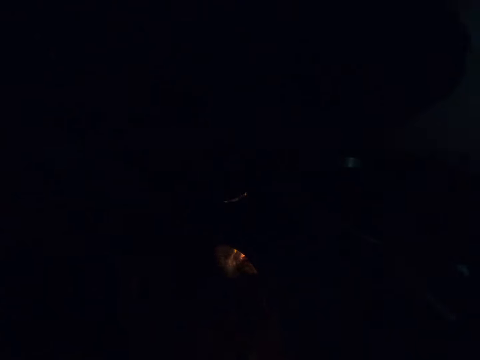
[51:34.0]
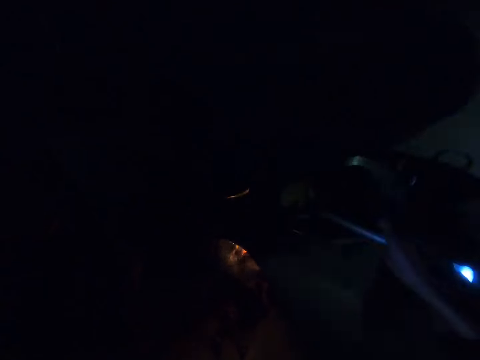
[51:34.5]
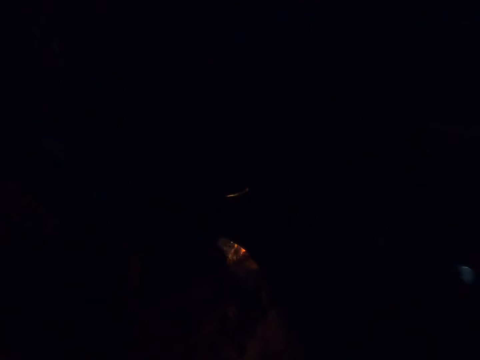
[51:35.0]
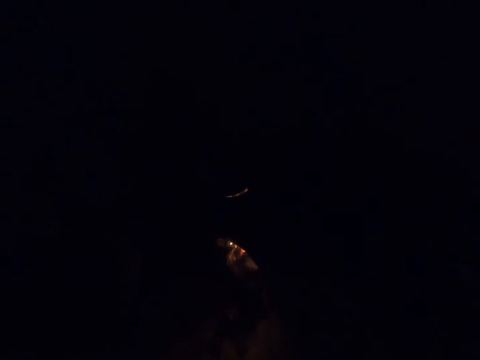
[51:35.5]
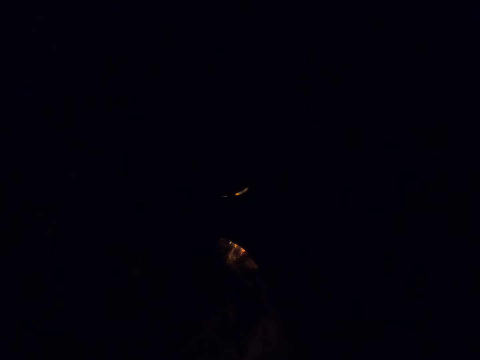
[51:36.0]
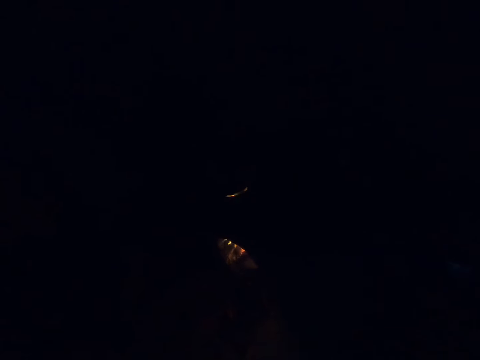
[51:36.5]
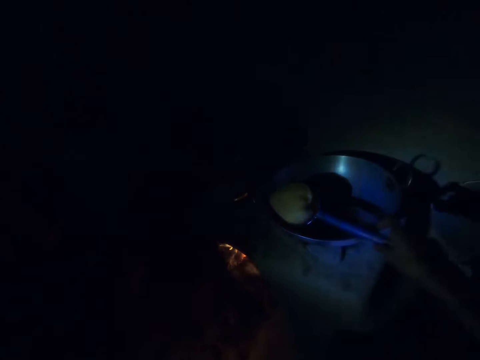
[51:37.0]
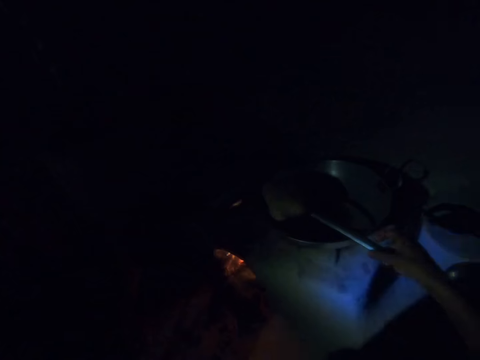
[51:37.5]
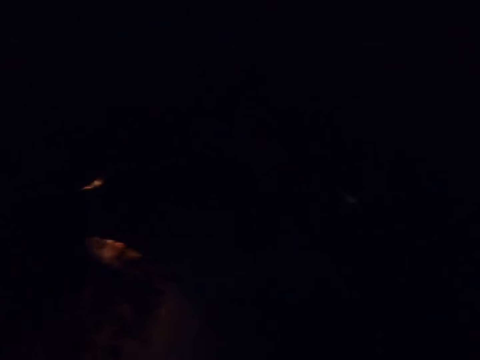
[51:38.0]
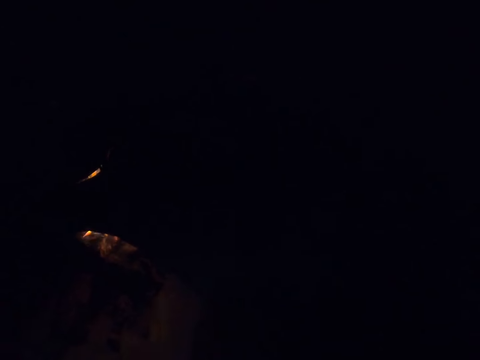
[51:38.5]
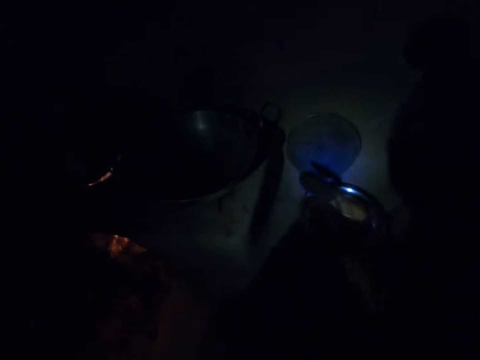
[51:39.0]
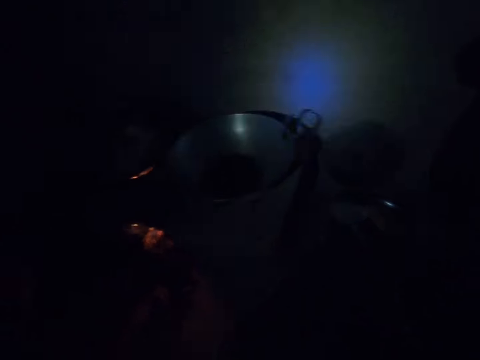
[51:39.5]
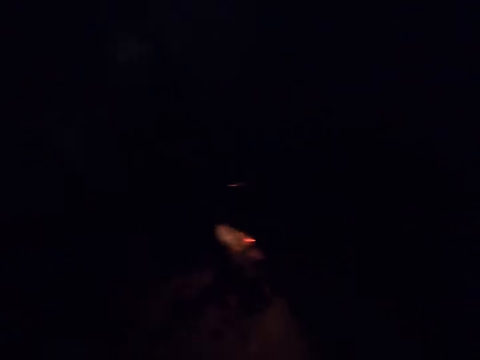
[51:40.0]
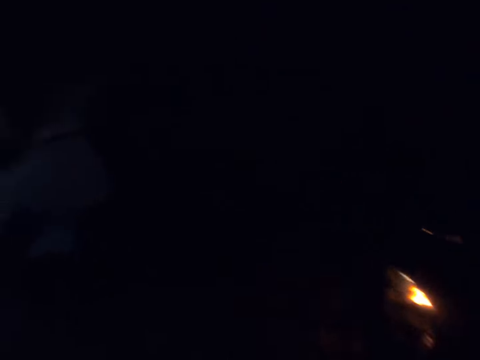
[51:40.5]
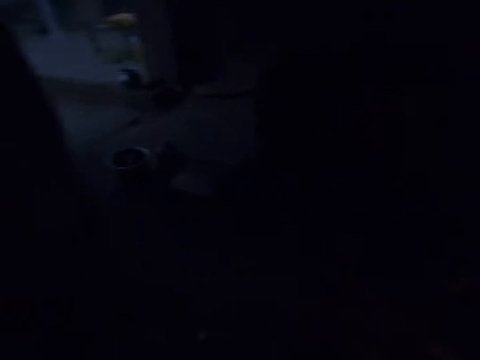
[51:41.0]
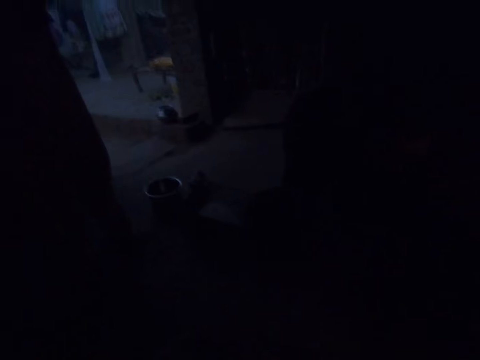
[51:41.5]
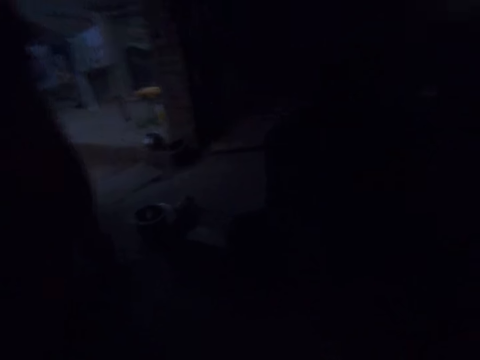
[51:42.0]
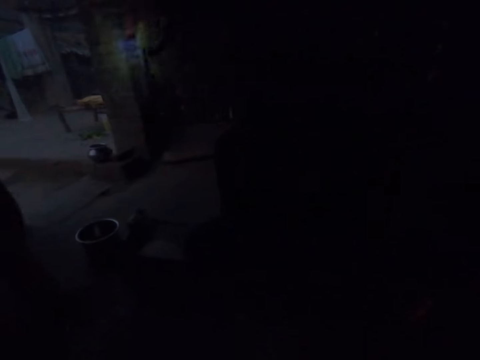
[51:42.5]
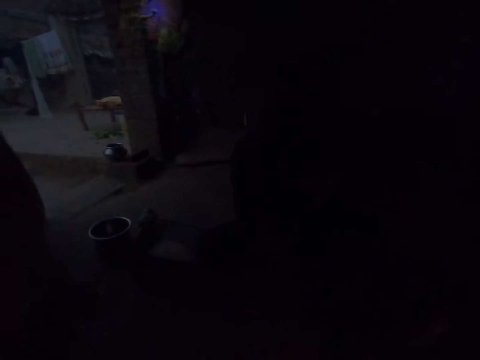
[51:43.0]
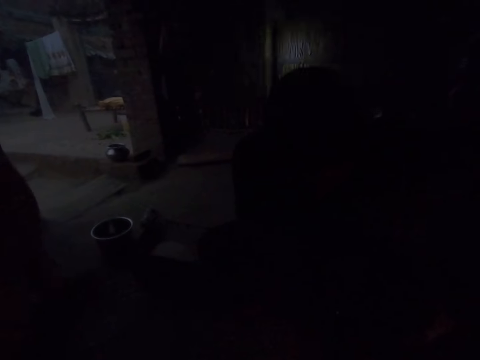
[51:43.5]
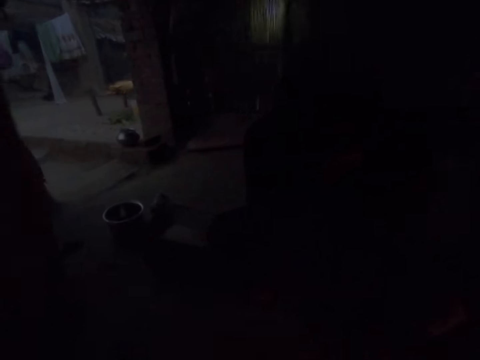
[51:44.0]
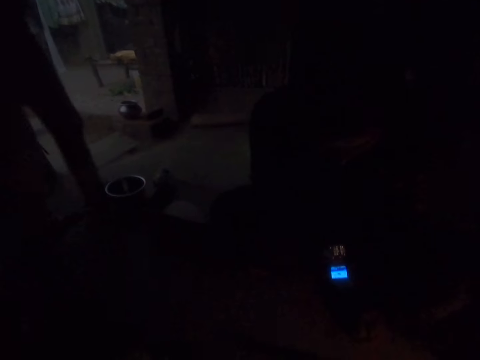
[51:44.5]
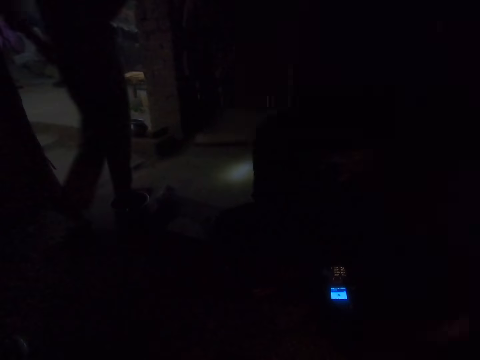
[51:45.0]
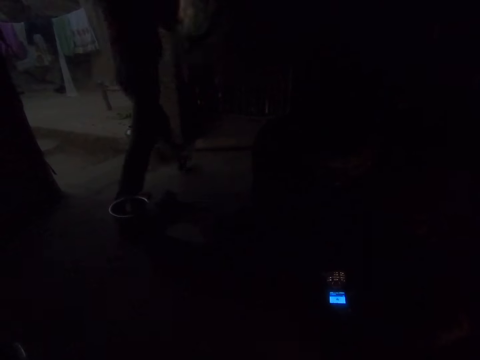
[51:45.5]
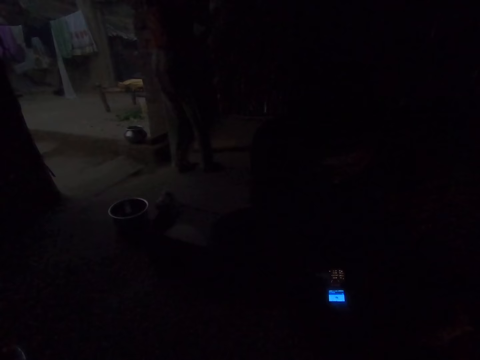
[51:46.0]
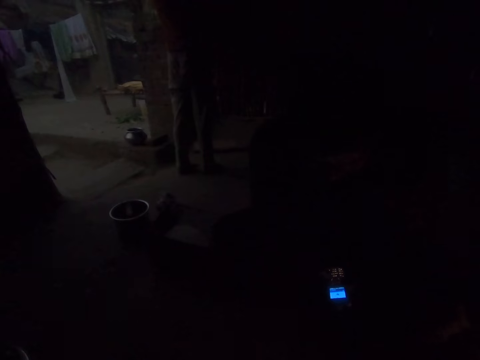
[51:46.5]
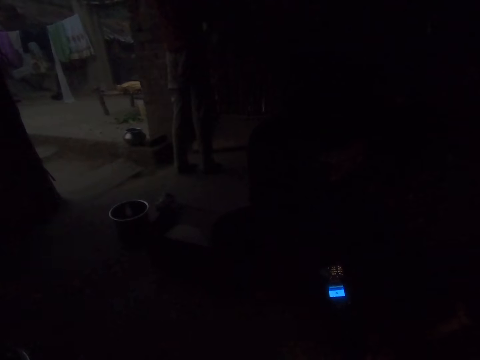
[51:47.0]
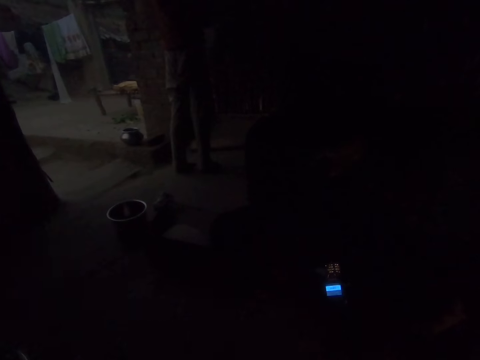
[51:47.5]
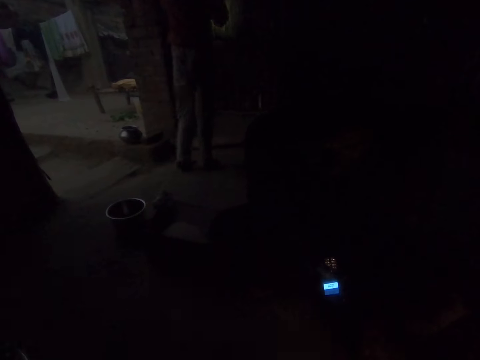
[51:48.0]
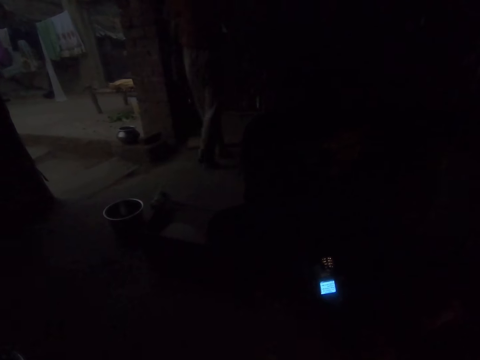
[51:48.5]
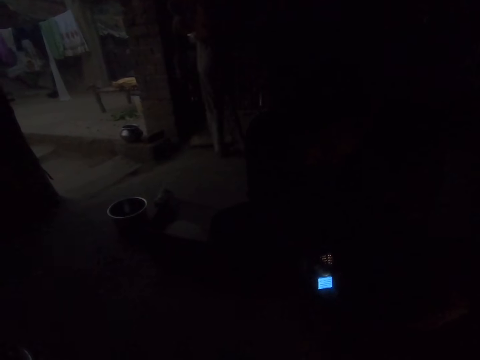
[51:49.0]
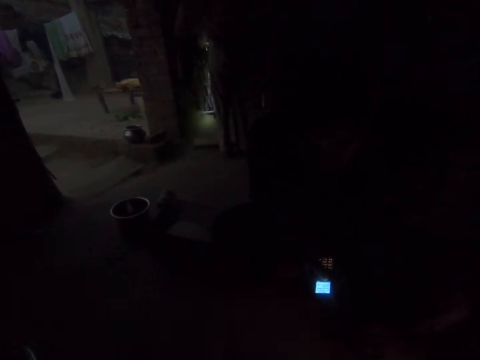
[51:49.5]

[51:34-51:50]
The camera wearer lights the torch. He holds the slotted spoon with his right hand. He puts down the fried paste with the slotted spoon with his right hand. He converses. A man walks around the kitchen.

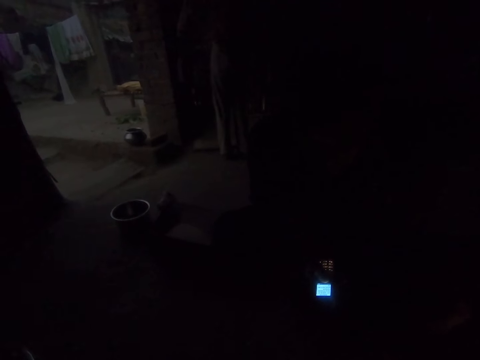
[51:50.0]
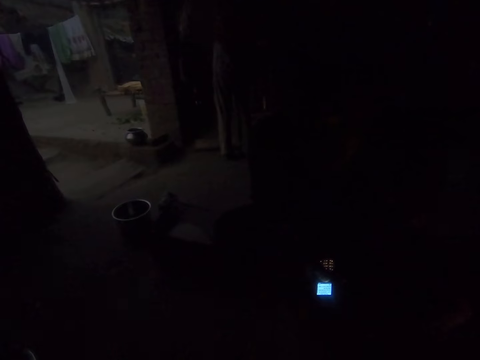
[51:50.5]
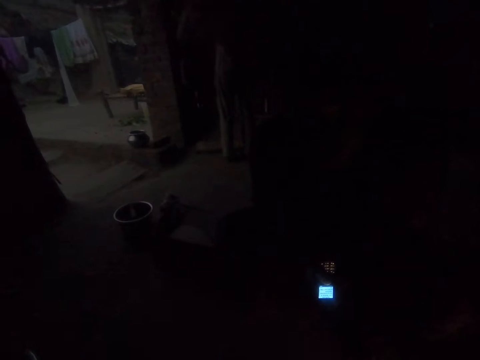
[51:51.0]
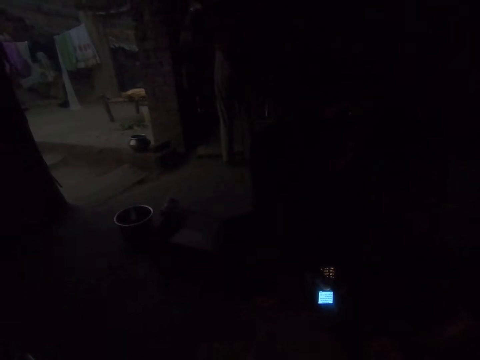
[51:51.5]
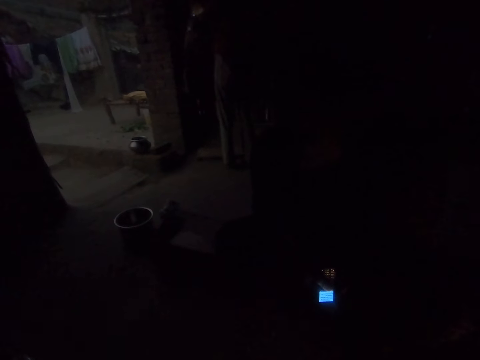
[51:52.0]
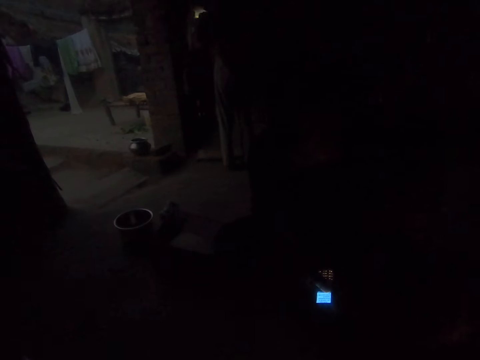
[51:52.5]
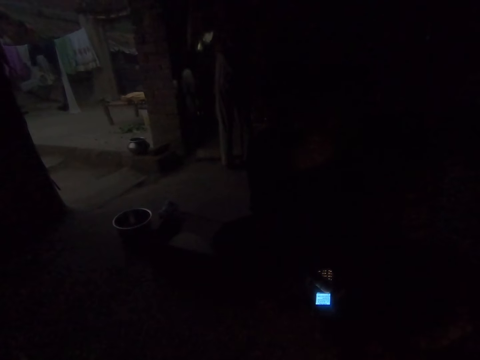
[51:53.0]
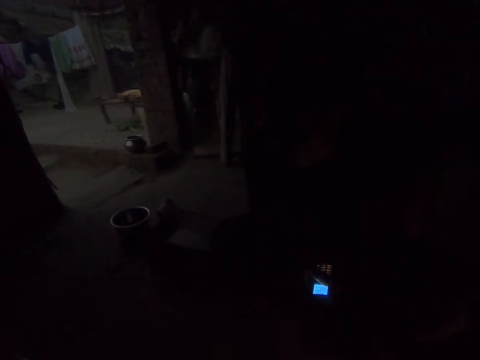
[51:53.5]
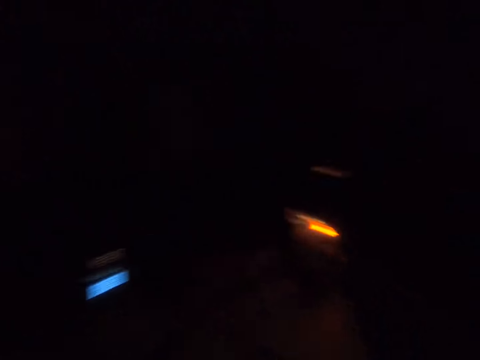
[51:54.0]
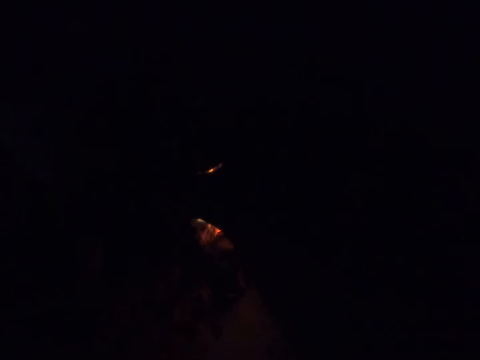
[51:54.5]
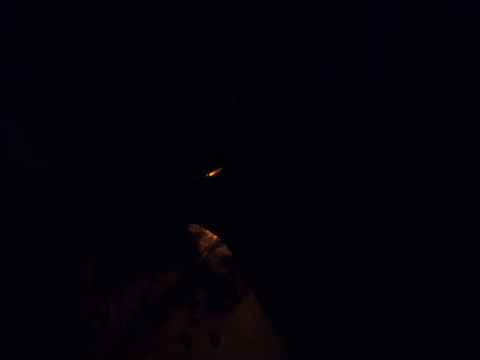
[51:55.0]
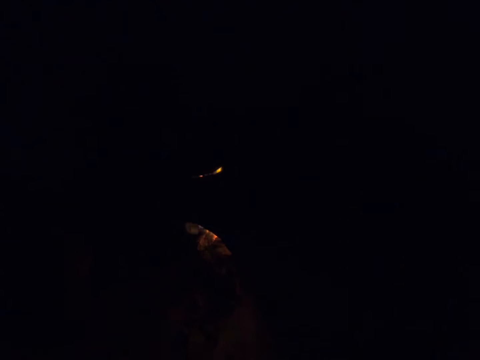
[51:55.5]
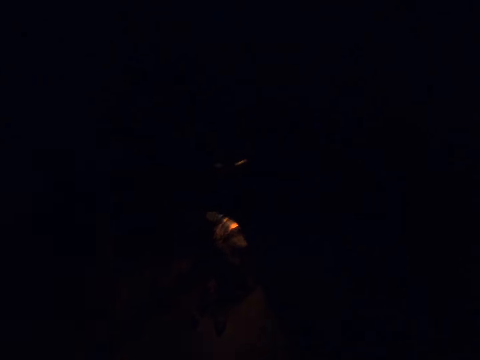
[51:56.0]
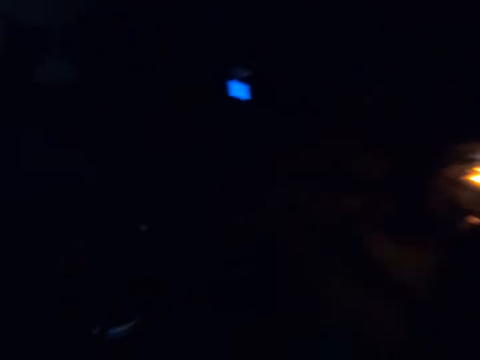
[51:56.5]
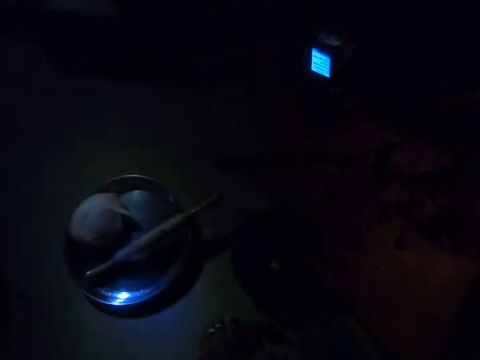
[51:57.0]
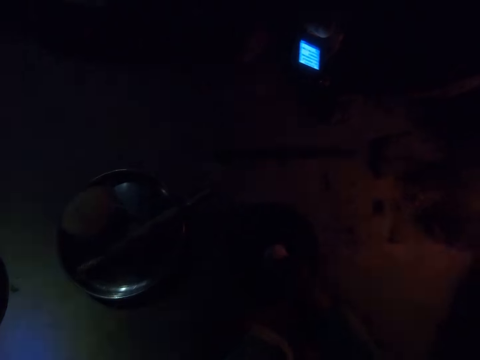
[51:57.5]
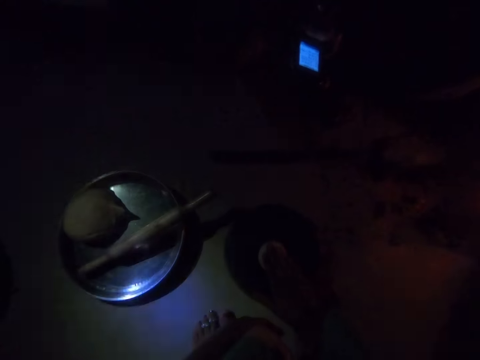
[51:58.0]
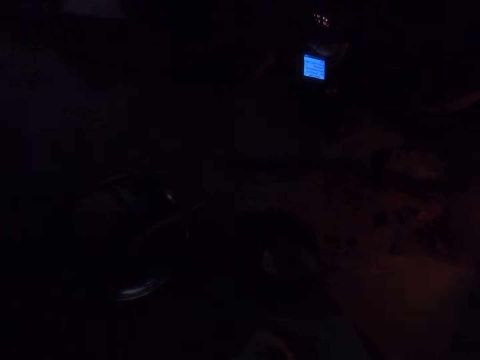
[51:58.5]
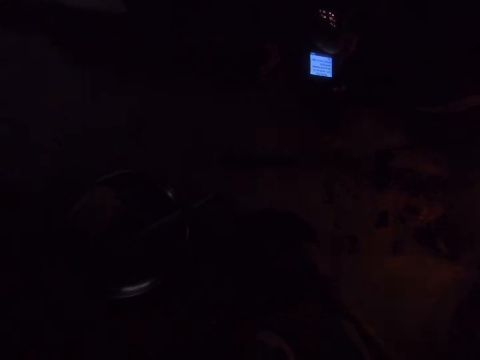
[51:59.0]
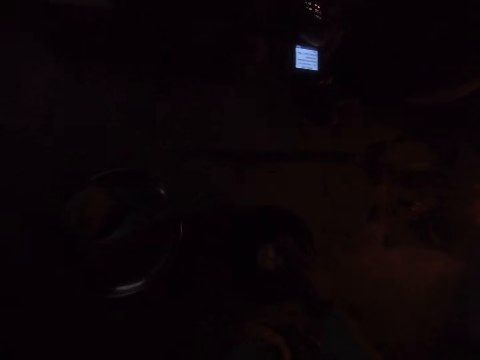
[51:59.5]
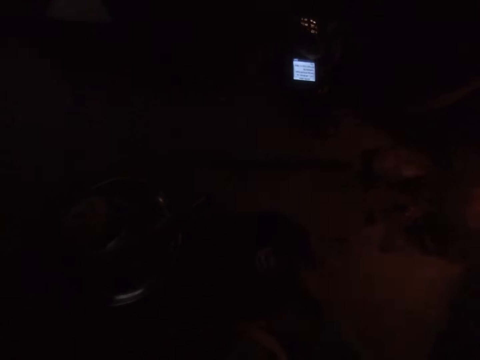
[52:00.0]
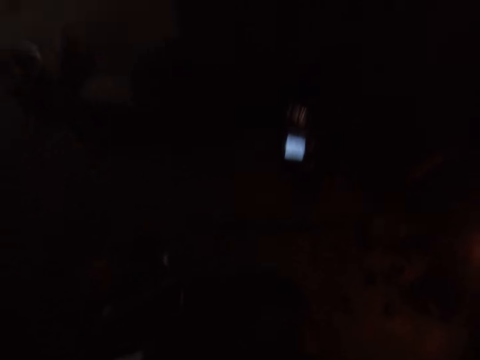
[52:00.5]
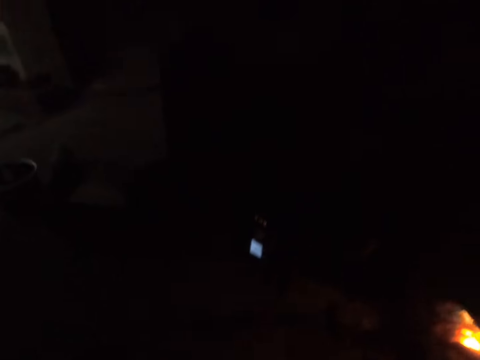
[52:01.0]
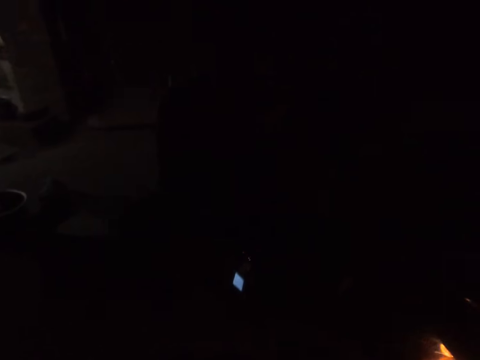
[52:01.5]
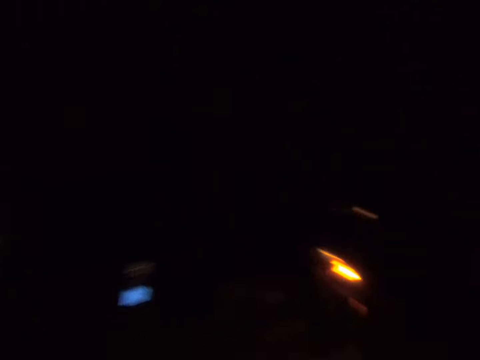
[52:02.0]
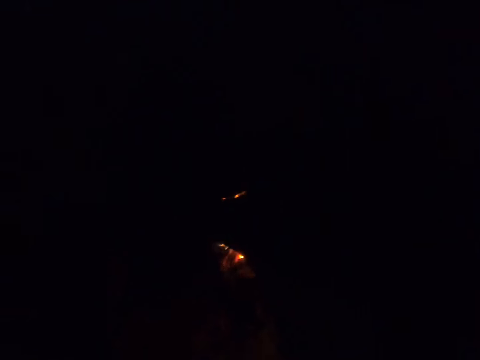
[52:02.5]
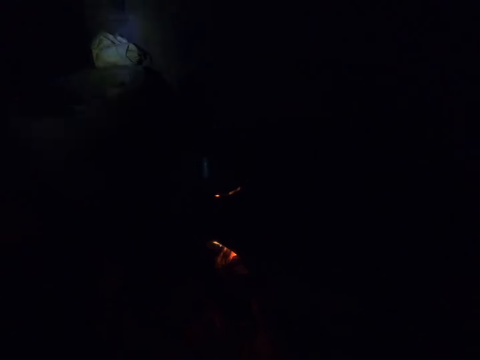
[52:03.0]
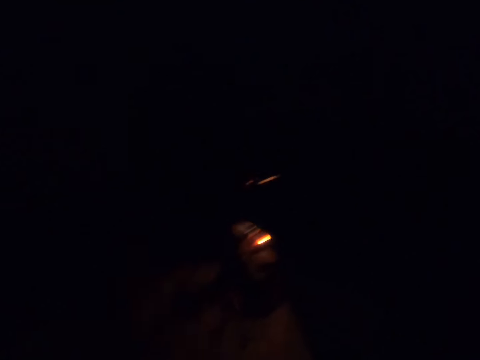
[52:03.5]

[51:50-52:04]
A man scrolls the phone. The camera wearer looks around the kitchen. He touches the dough with his right hand. He converses.
